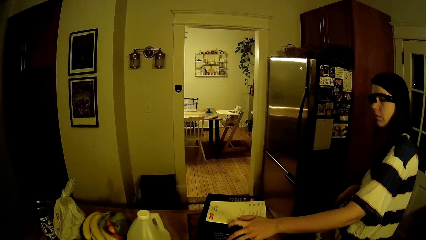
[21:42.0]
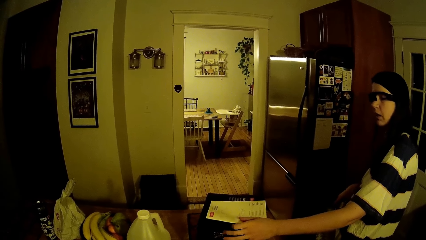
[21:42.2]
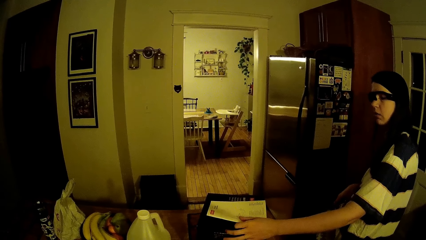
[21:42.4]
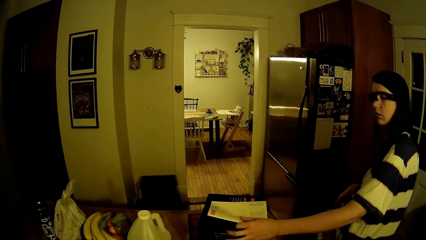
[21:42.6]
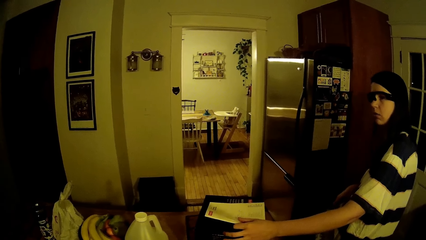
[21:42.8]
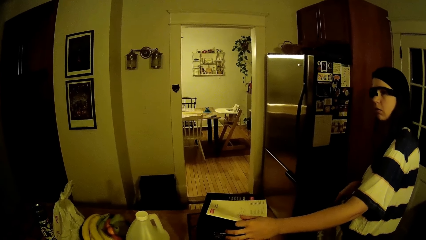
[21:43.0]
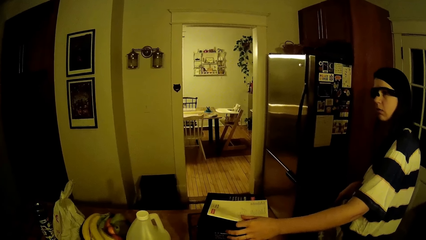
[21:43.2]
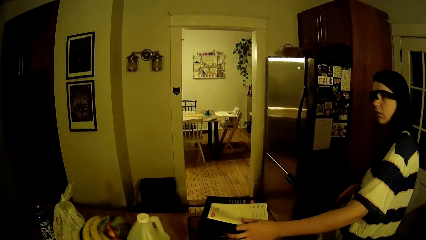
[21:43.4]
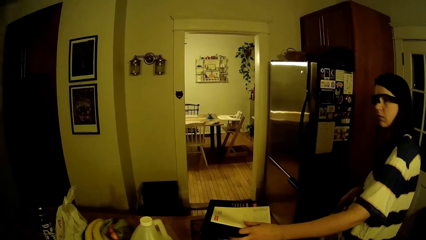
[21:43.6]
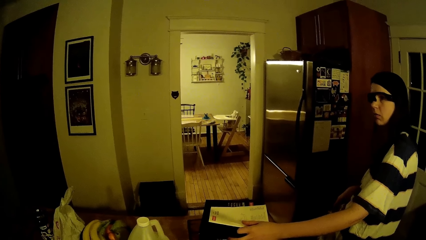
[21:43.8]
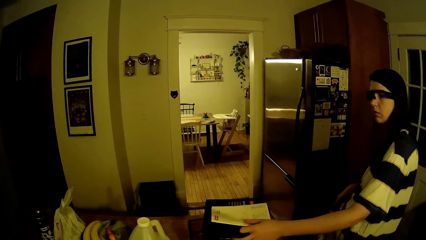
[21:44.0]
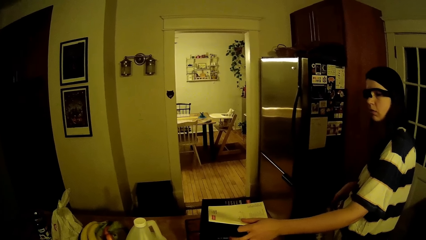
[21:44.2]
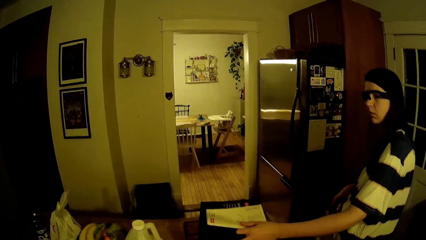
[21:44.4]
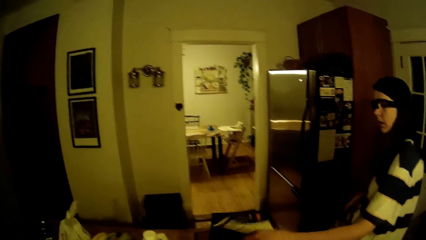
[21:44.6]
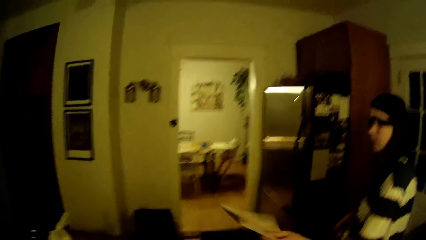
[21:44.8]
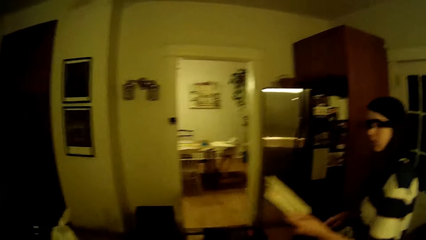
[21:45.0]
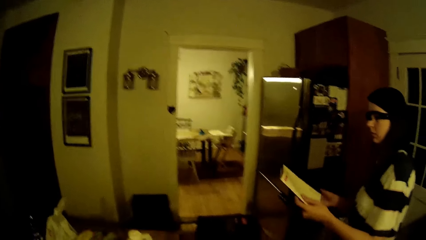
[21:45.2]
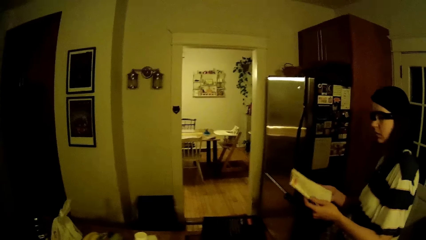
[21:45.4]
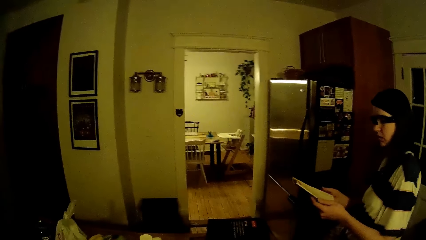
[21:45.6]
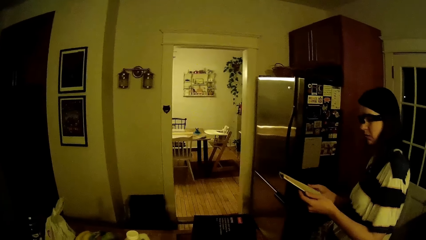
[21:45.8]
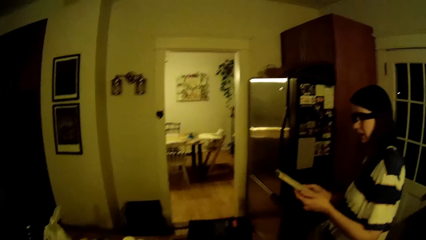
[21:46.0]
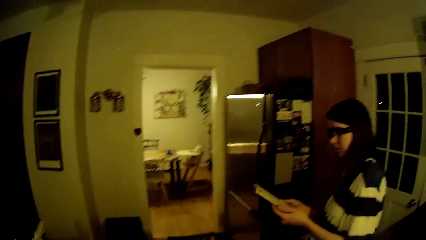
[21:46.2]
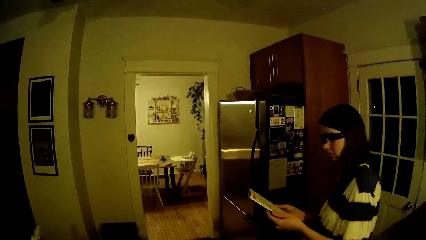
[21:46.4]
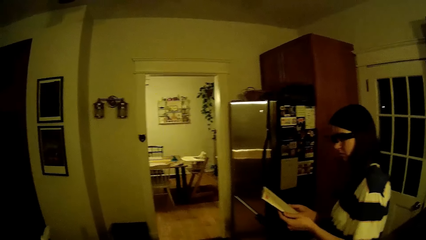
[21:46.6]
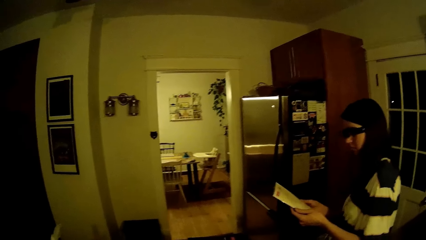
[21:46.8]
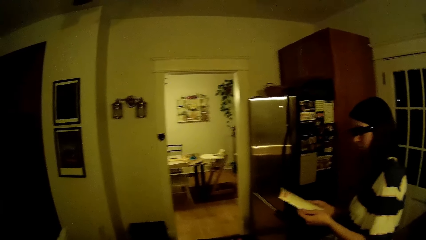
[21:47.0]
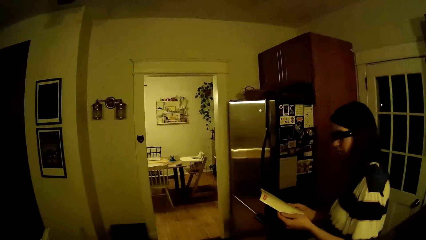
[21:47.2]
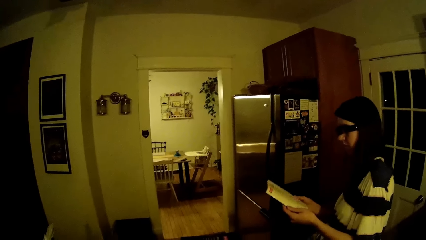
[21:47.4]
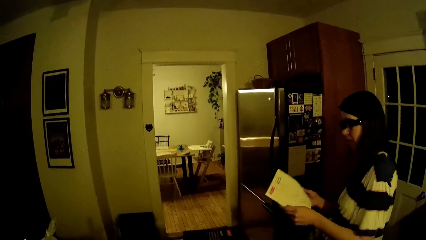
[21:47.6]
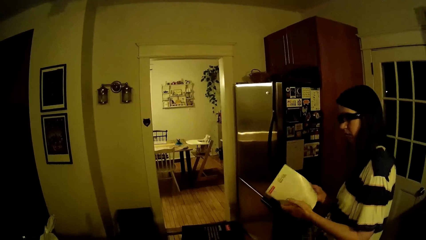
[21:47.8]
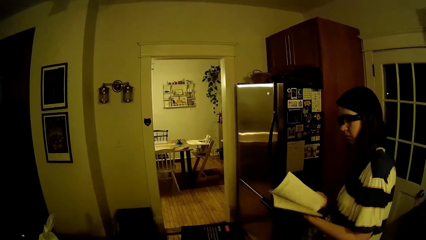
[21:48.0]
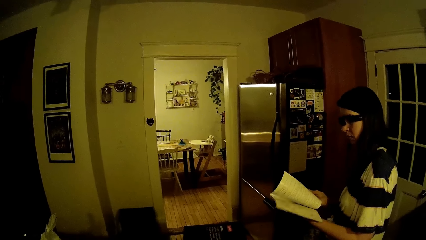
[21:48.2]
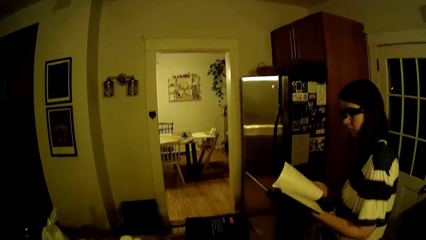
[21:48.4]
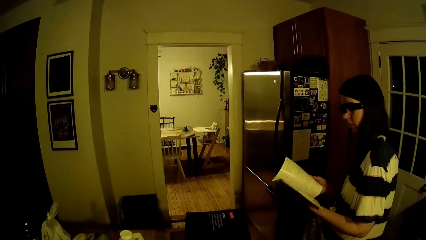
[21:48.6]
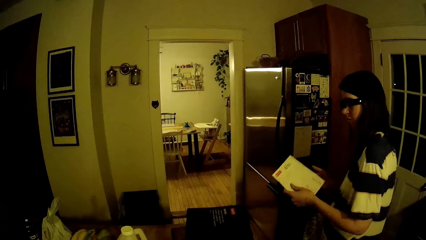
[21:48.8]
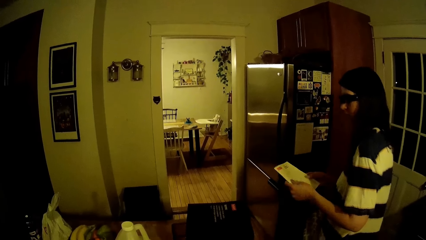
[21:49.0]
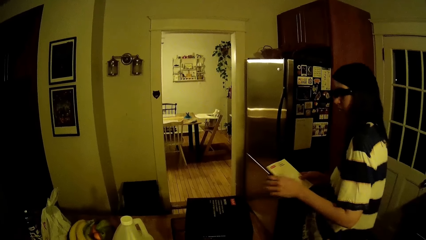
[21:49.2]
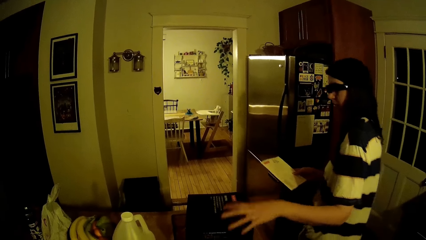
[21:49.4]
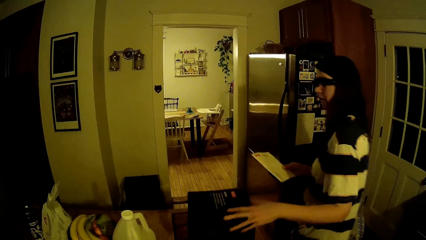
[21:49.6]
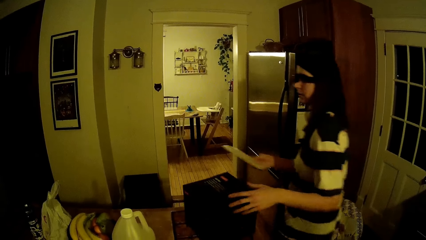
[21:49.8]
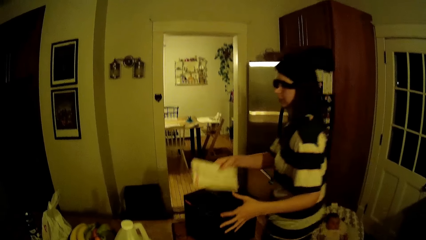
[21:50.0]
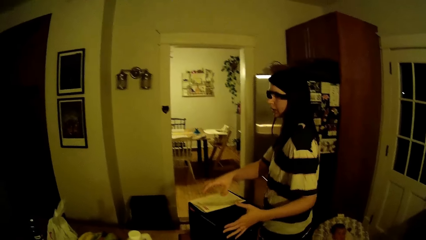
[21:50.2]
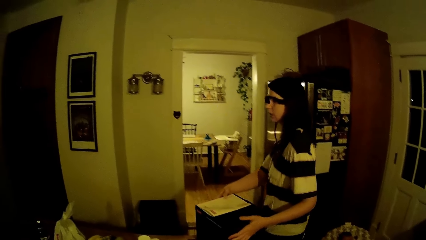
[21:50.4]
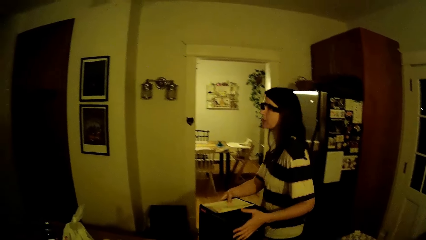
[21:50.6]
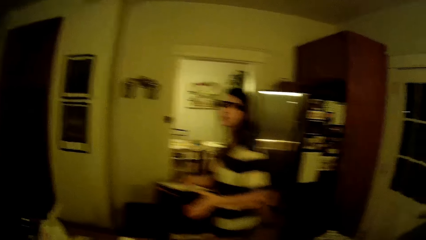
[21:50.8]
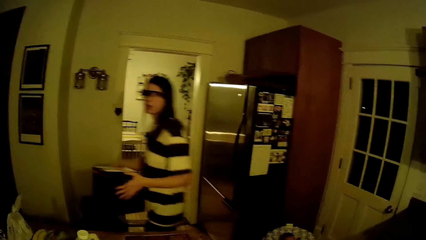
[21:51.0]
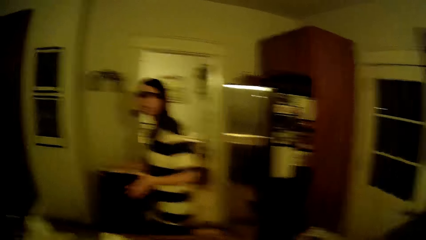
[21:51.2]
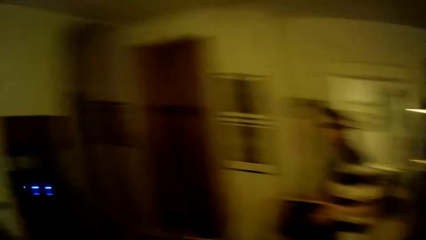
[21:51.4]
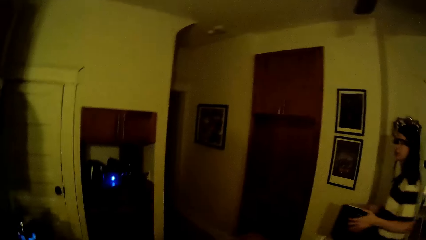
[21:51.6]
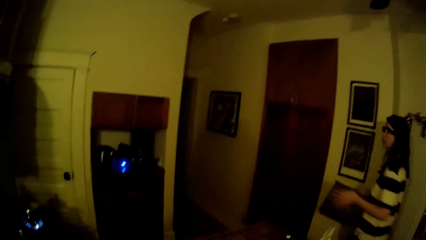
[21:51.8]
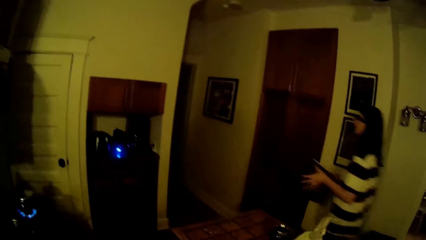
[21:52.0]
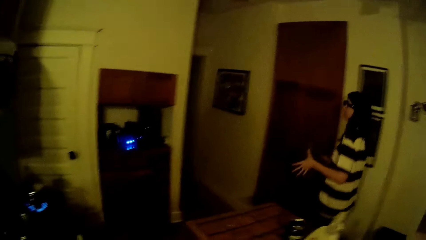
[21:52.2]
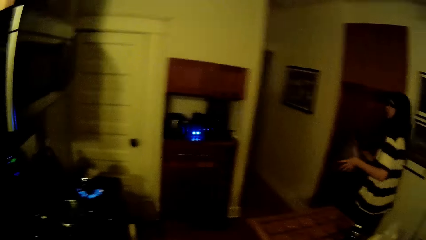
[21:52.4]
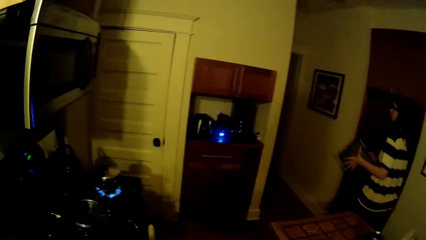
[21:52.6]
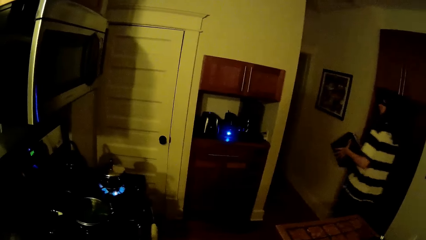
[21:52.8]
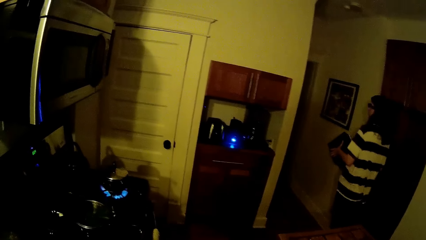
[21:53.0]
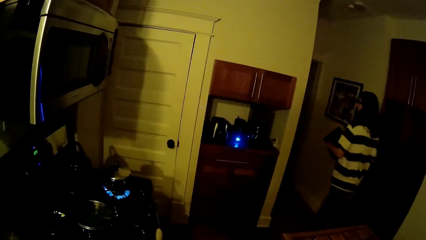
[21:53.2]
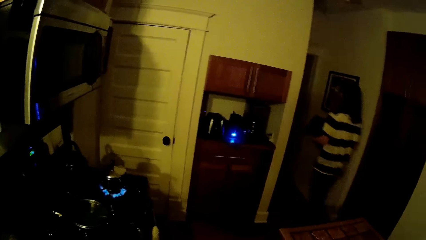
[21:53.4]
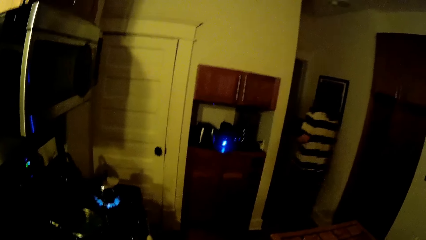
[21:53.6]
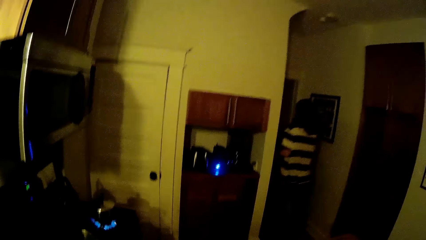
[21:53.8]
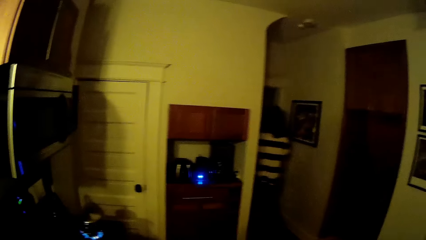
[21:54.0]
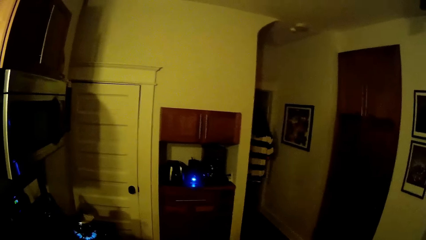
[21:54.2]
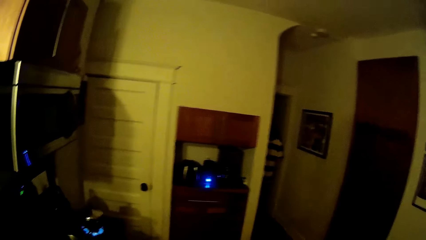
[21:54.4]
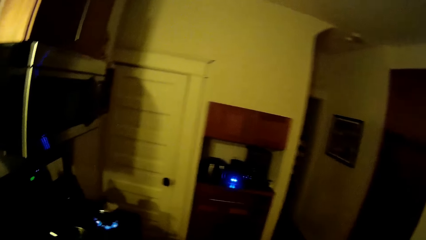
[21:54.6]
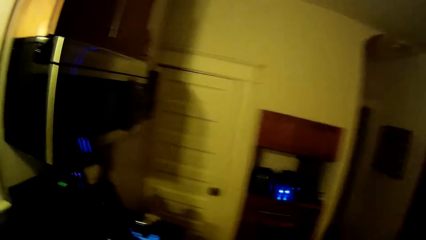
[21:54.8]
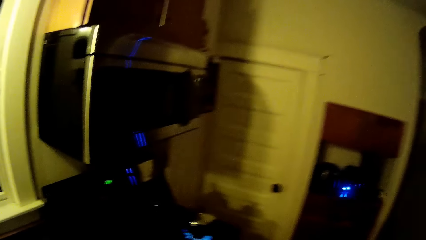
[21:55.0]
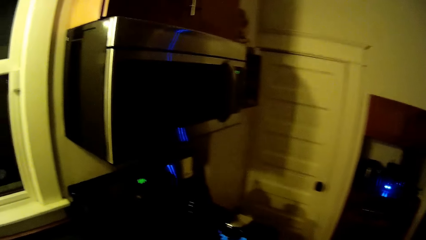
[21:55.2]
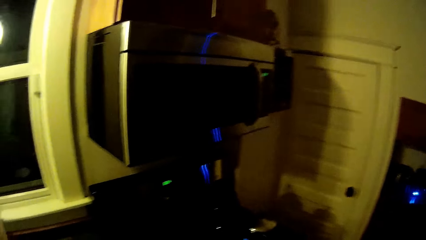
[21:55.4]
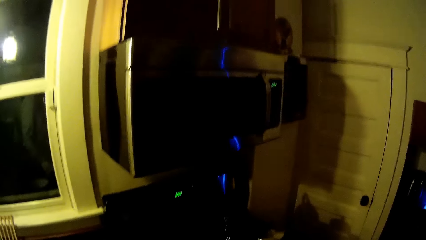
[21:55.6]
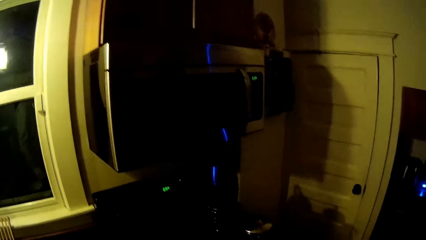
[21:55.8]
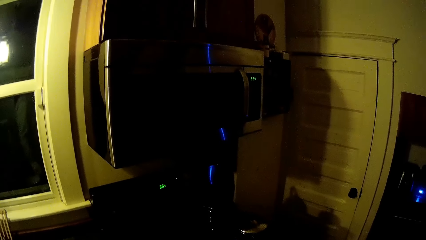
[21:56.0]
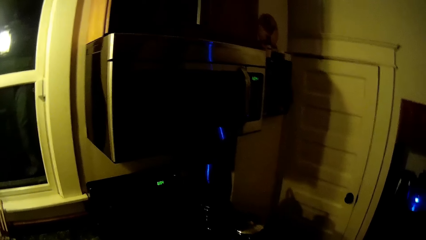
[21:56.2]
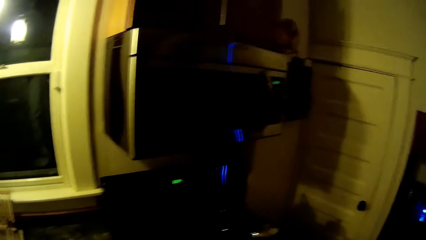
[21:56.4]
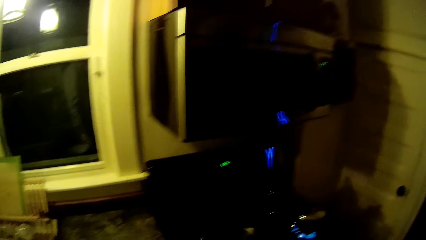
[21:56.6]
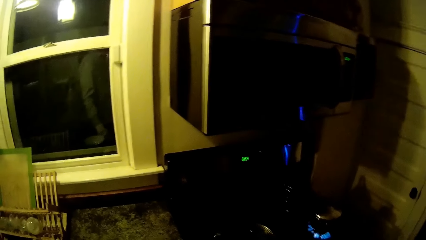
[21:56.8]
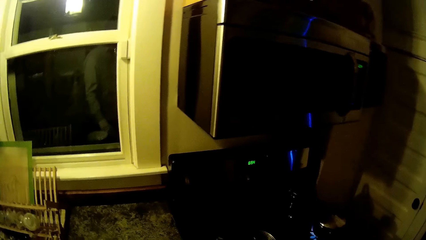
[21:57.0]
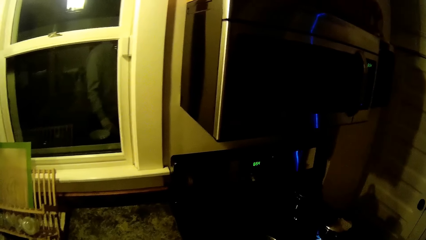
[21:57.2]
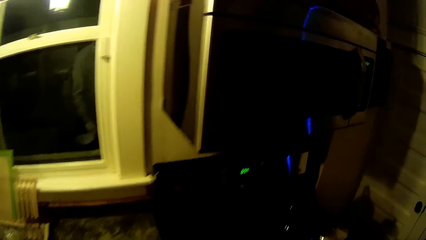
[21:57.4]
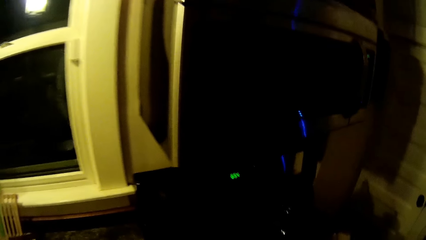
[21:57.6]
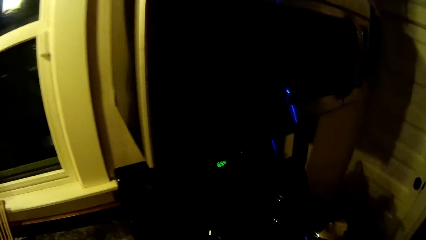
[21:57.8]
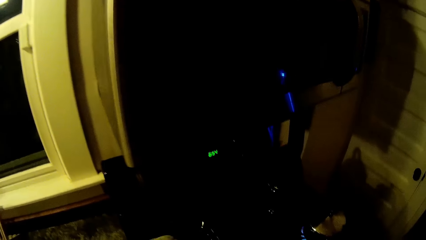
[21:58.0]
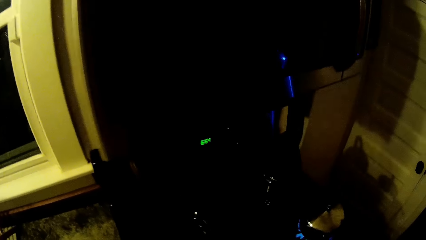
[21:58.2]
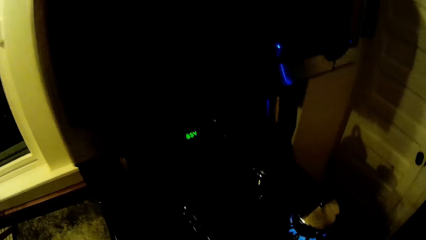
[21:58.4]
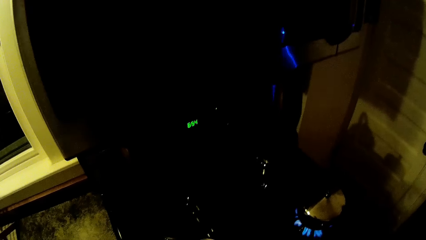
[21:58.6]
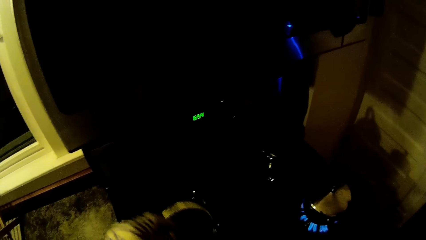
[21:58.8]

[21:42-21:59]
The woman picks up a book from a carton on the table with her right hand. The woman holds the book with both hands. The camera wearer converses with the woman. The woman opens the book with her right hand and inspects the book. The woman shifts the carton on the table with her left hand. The woman drops the book in her right hand on the carton on the table. The woman carries the carton from the table with both hands. The woman walks out of the kitchen and walks around the kitchen. The camera wearer stares at the stove.
